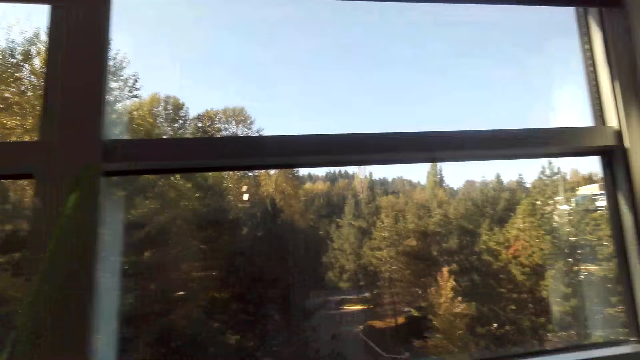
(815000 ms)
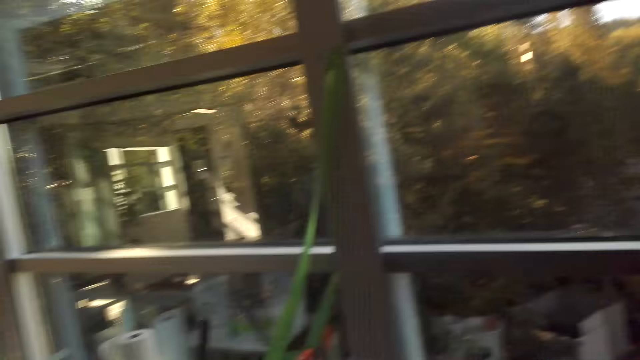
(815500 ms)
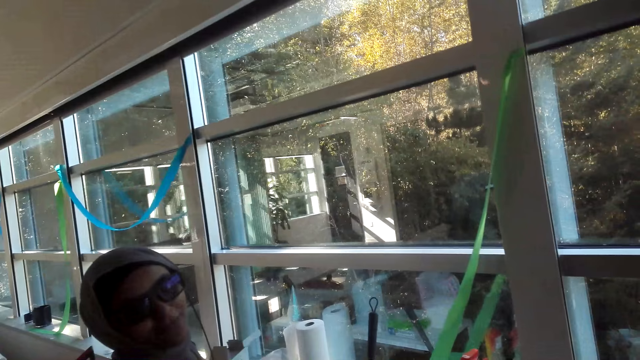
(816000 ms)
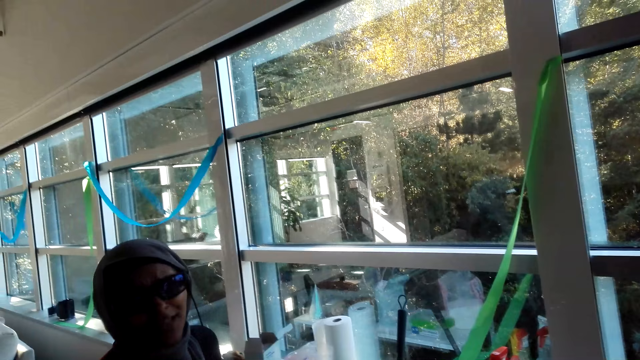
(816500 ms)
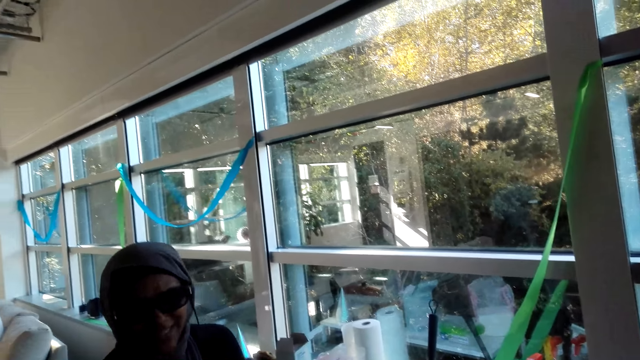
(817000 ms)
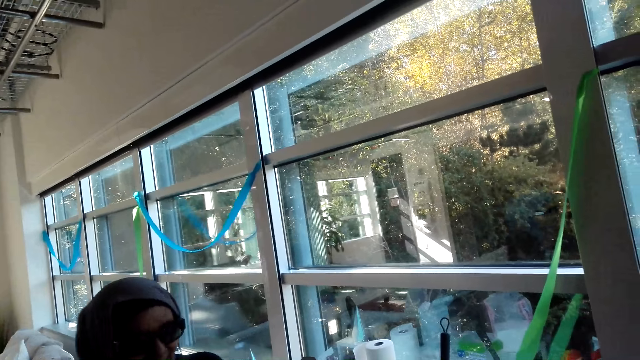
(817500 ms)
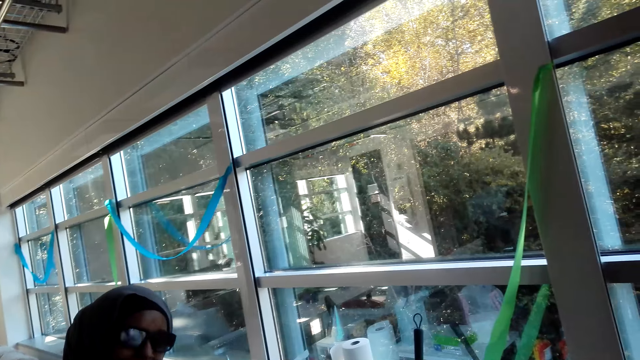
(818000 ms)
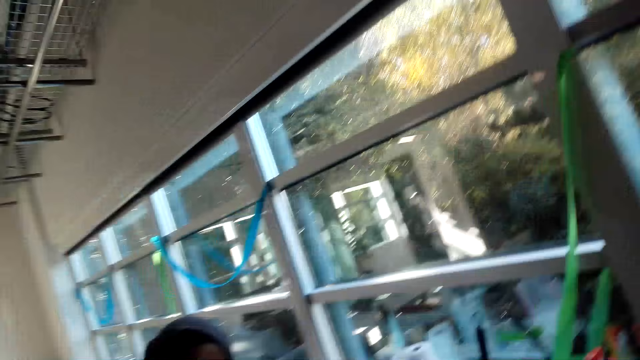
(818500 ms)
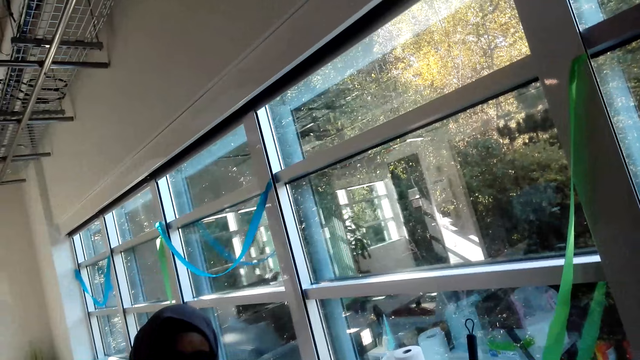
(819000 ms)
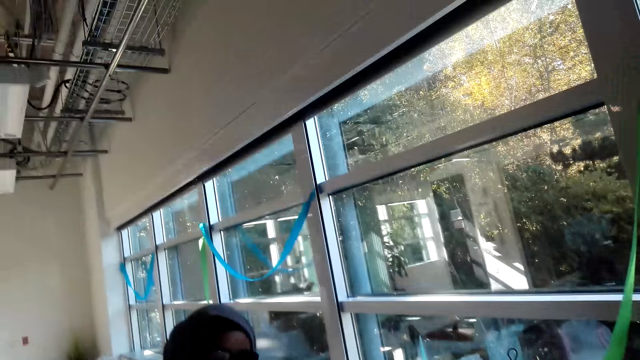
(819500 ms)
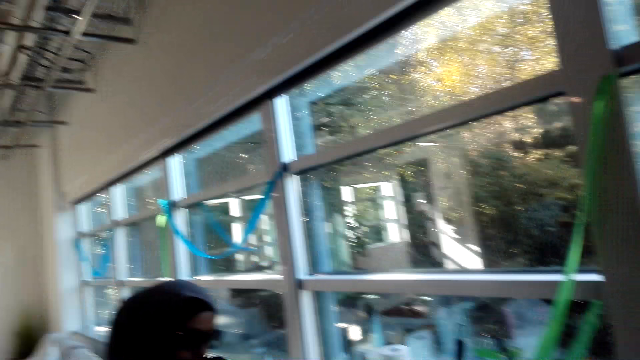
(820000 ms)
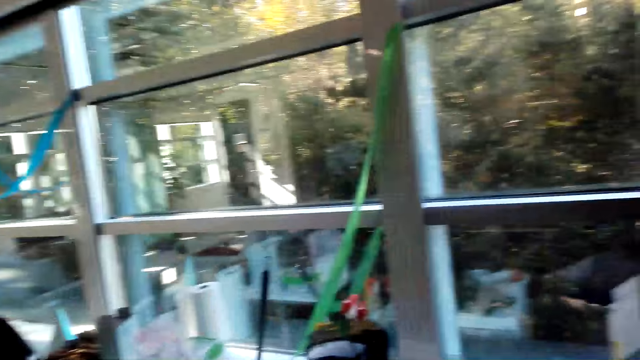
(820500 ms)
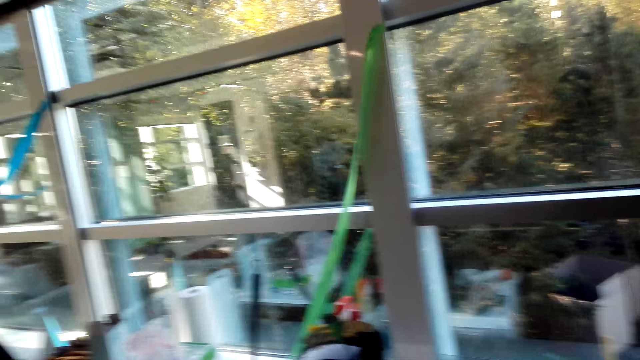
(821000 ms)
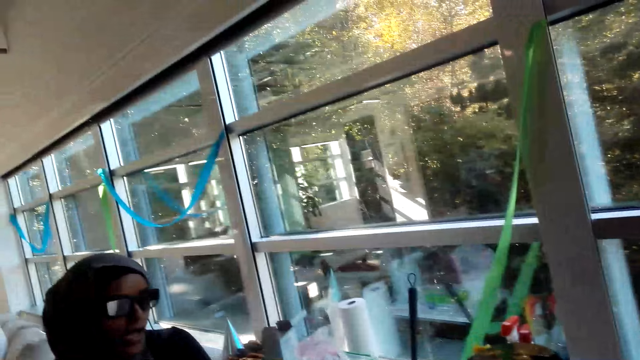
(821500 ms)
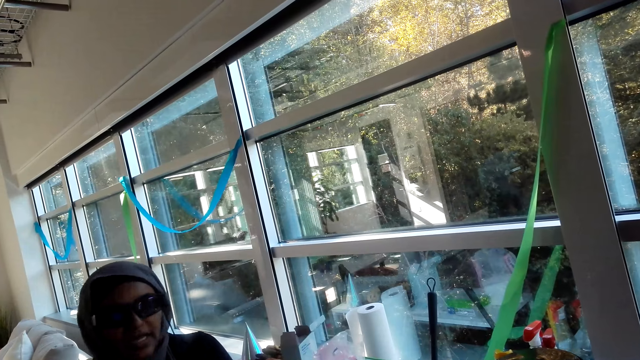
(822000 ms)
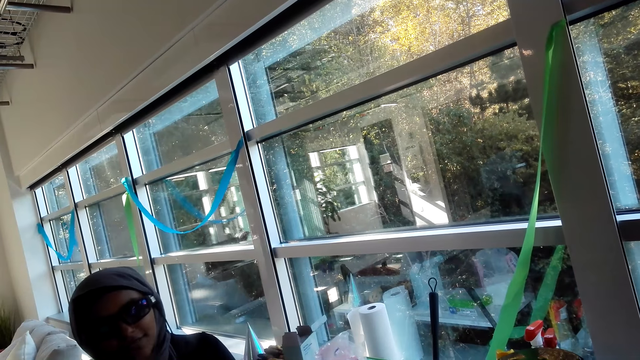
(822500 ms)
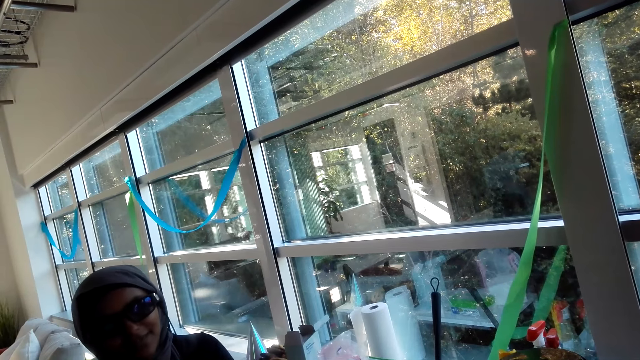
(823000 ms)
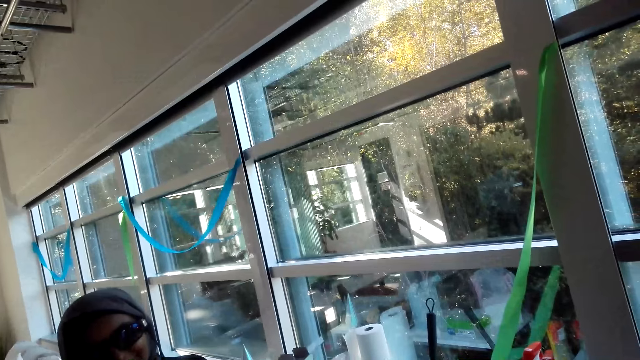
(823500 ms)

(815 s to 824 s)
A lady talks to the camera wearer.

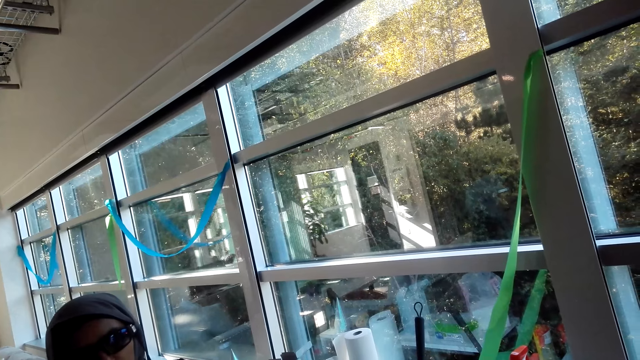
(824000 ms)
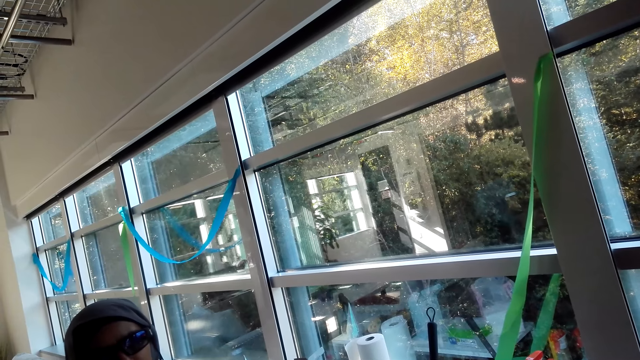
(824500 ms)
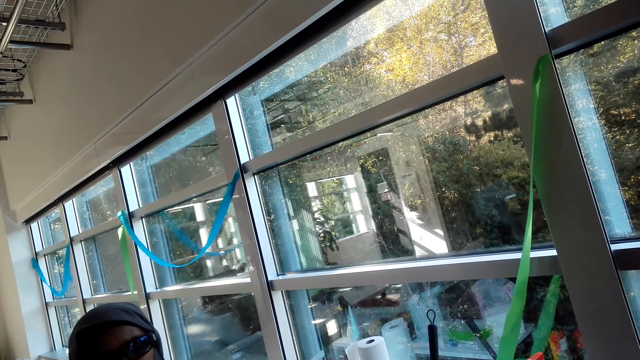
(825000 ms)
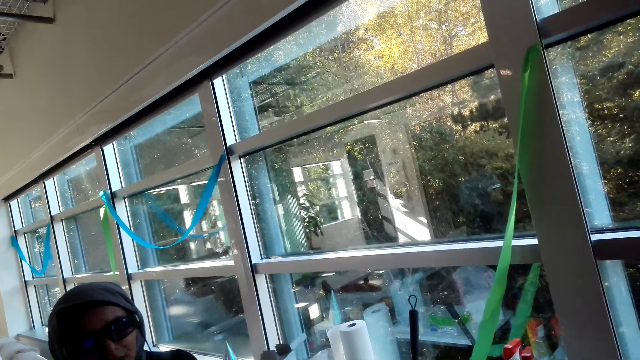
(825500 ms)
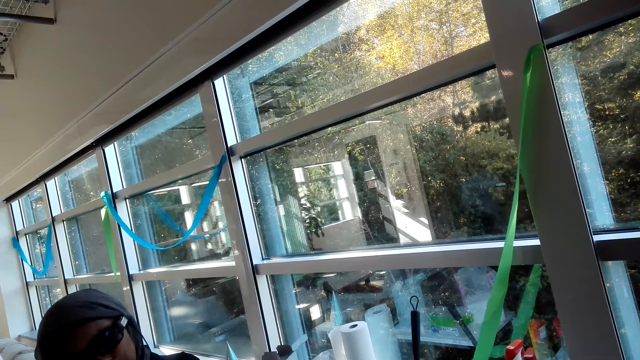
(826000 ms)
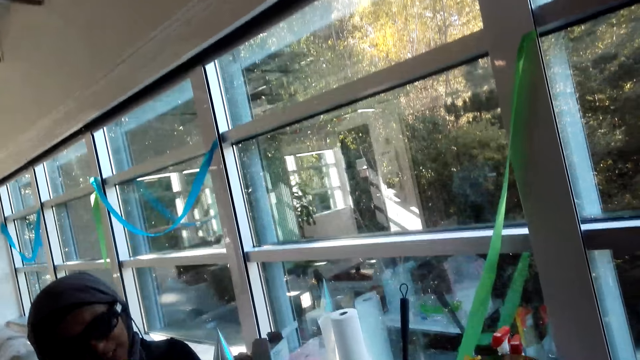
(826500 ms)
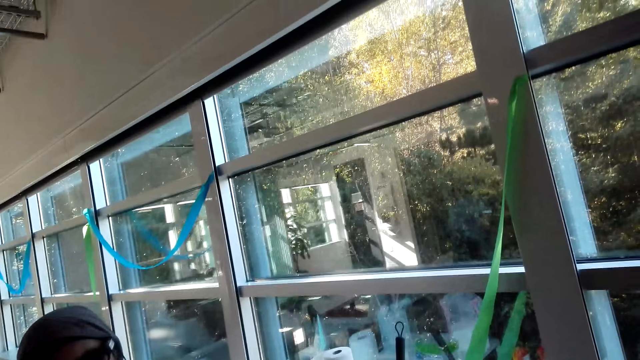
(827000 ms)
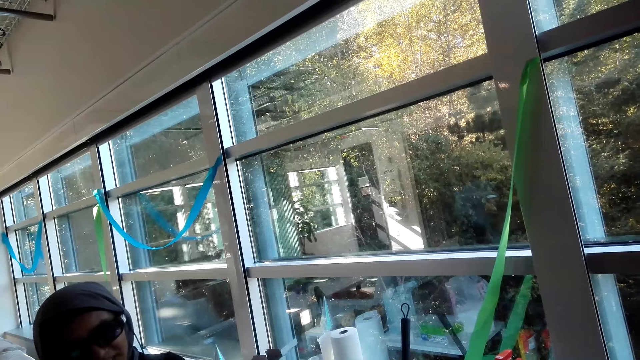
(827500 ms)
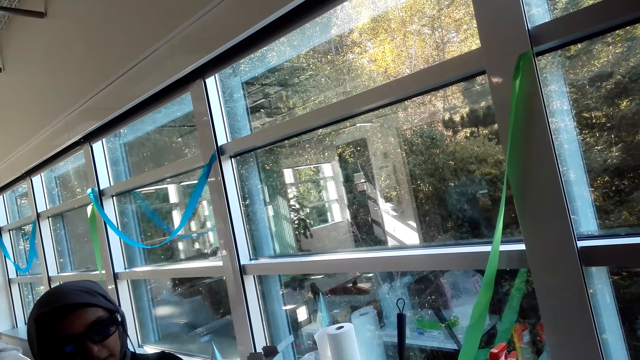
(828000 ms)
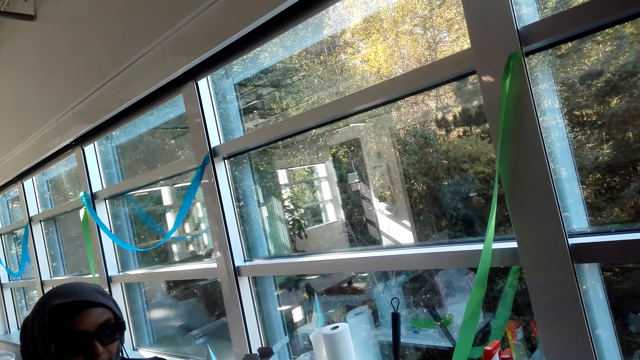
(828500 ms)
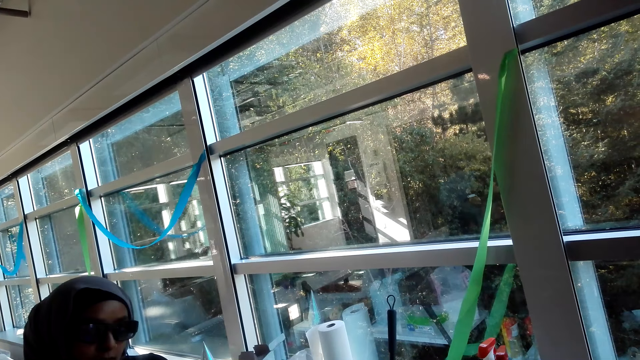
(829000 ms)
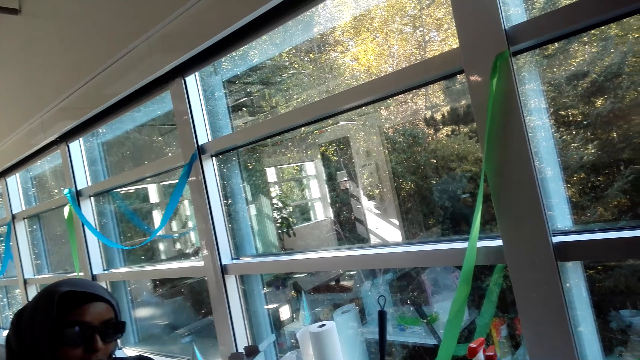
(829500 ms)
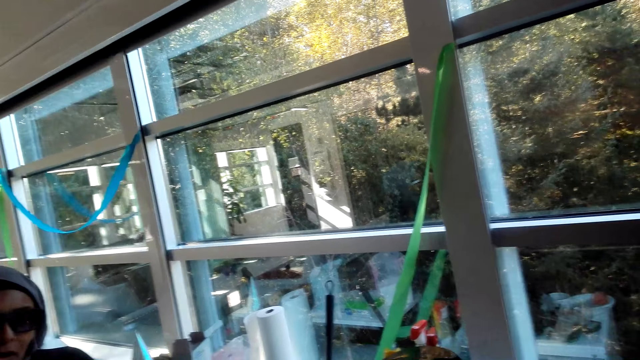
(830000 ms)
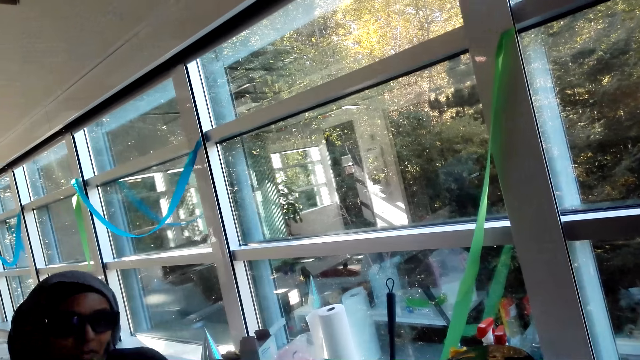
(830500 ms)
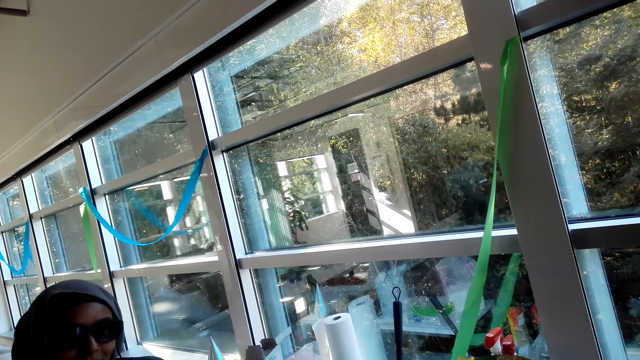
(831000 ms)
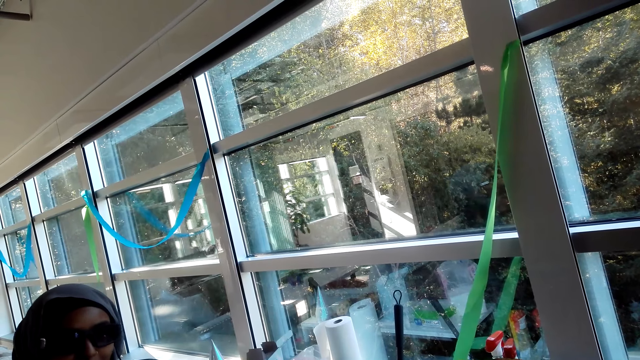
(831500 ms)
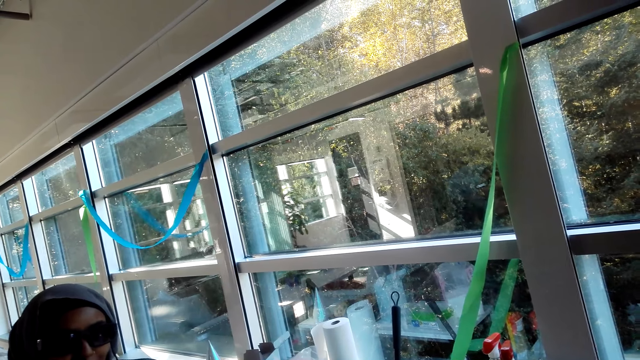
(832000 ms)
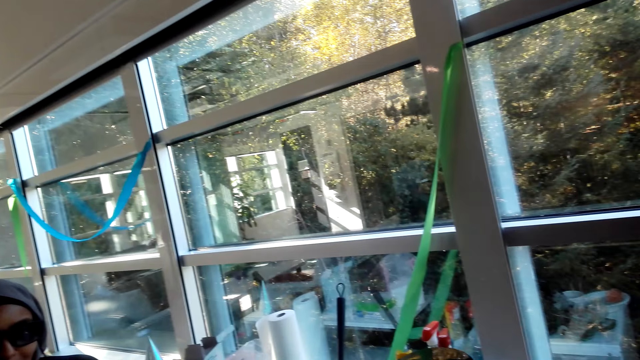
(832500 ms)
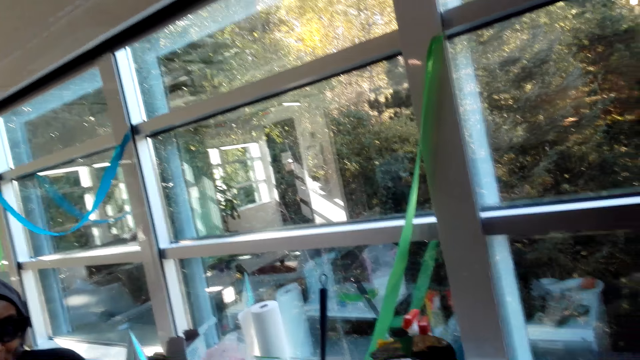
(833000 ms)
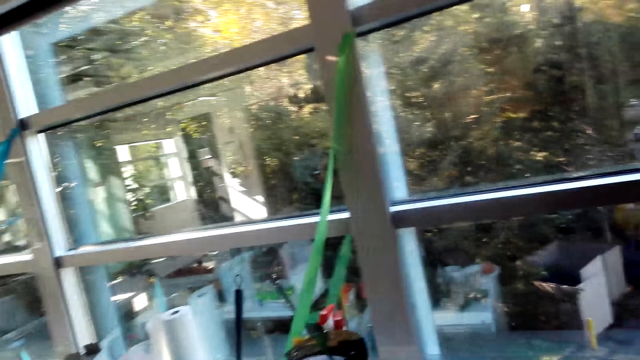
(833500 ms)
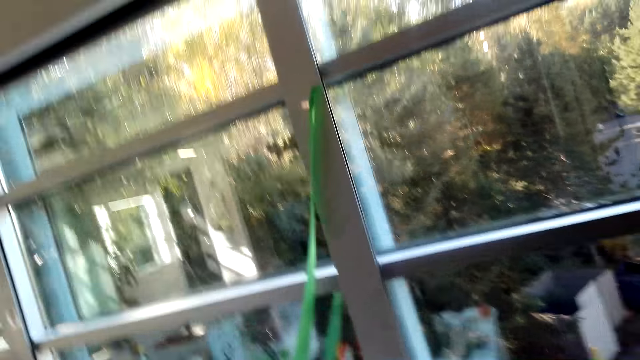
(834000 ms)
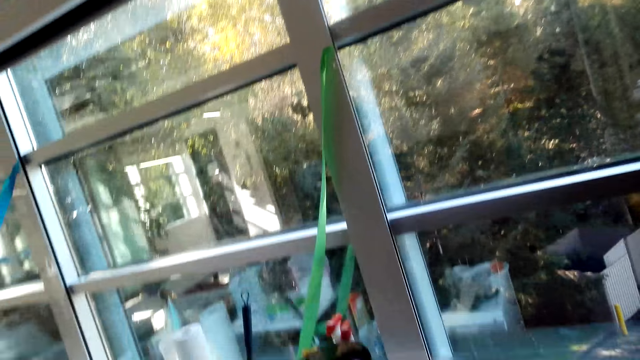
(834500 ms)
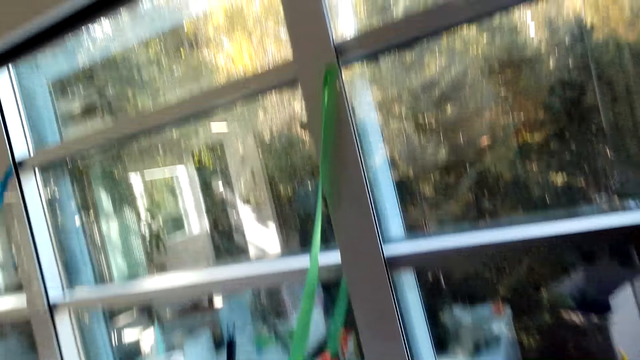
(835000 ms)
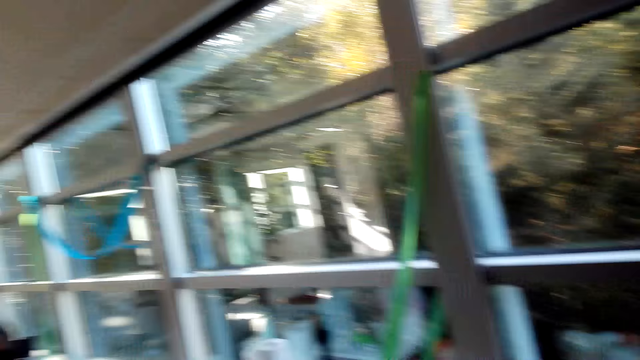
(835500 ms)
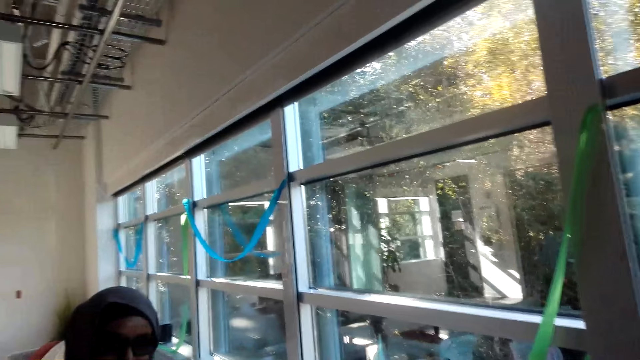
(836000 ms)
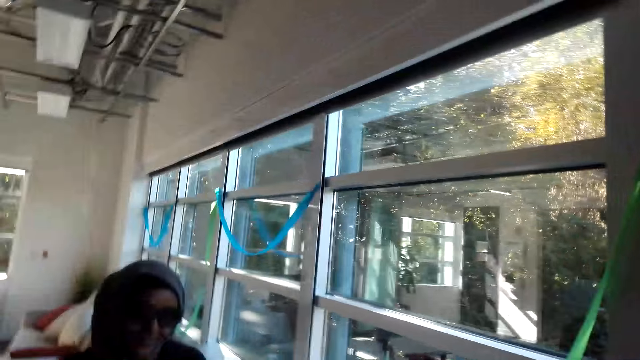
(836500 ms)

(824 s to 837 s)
A woman speaks to the camera wearer. The camera wearer speaks to a man.
